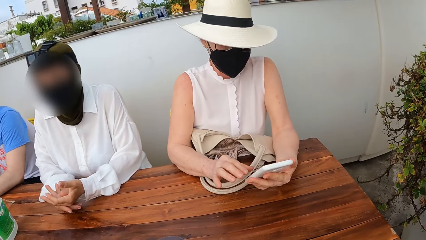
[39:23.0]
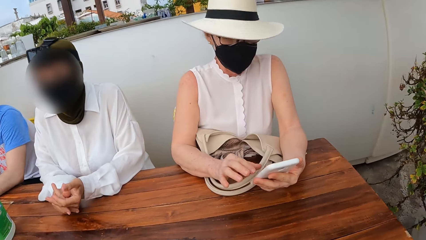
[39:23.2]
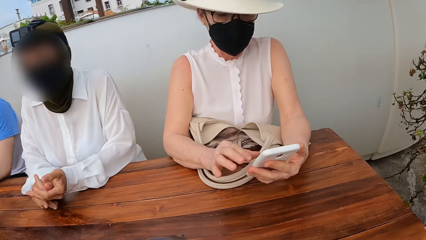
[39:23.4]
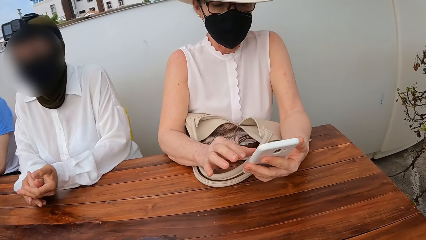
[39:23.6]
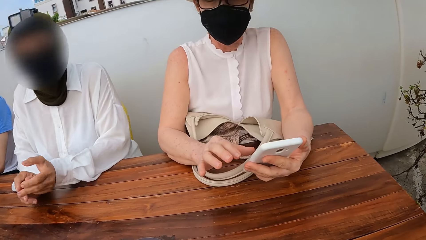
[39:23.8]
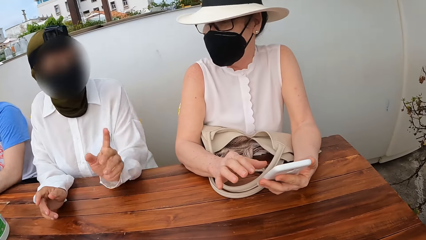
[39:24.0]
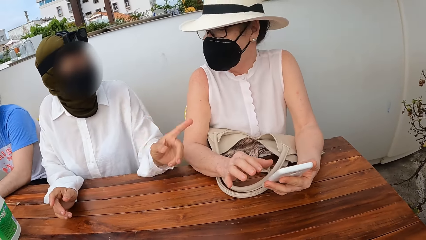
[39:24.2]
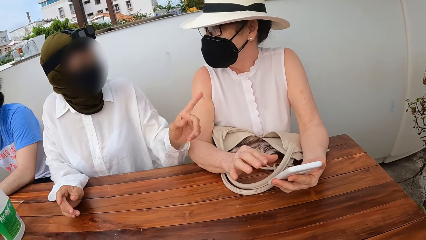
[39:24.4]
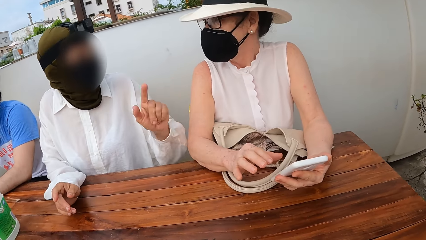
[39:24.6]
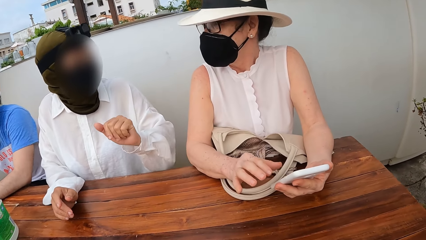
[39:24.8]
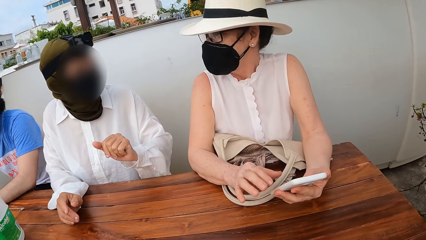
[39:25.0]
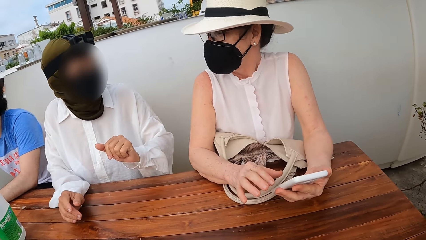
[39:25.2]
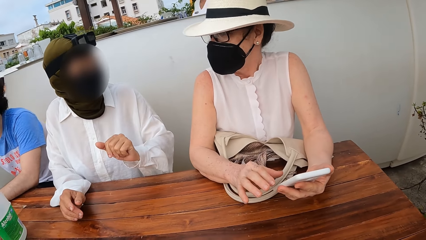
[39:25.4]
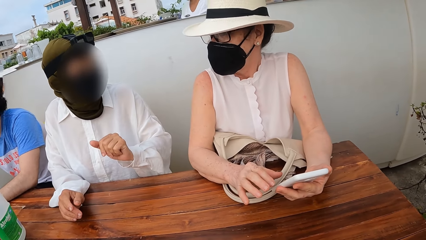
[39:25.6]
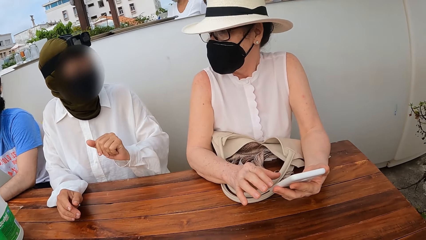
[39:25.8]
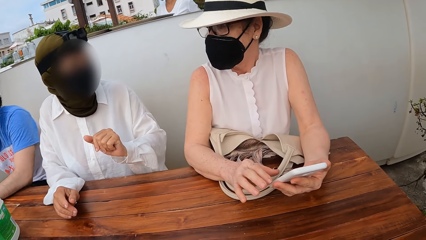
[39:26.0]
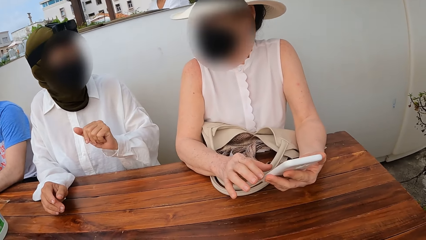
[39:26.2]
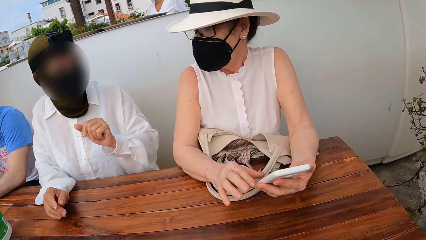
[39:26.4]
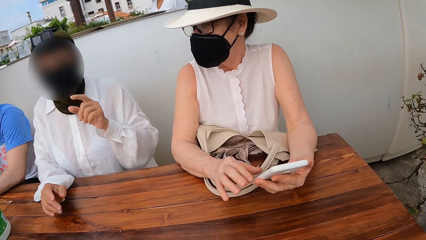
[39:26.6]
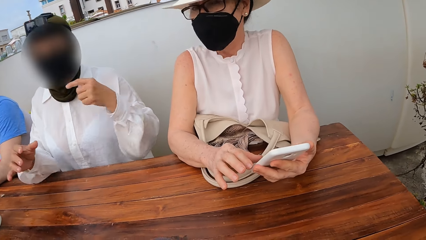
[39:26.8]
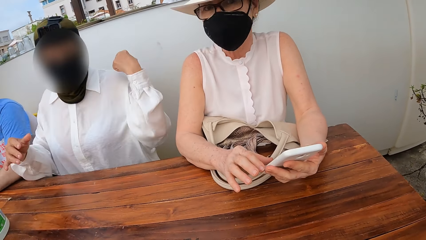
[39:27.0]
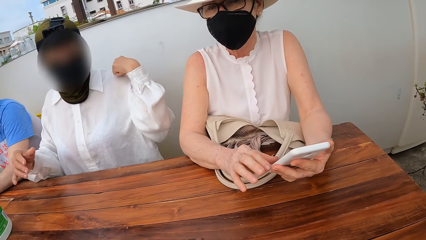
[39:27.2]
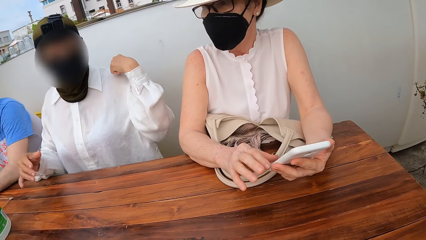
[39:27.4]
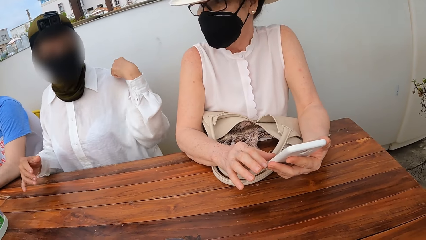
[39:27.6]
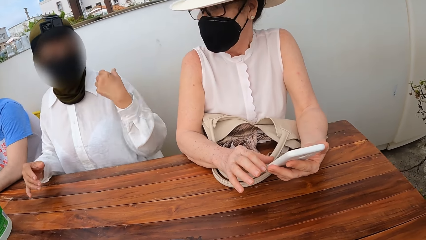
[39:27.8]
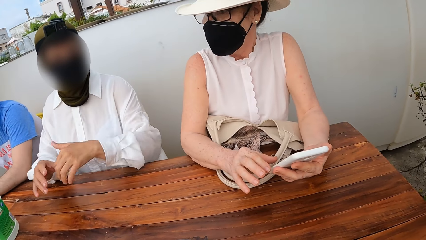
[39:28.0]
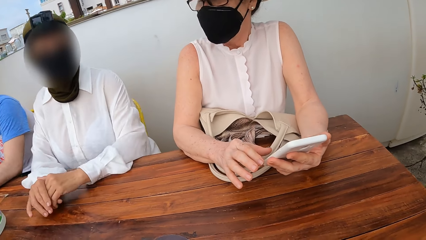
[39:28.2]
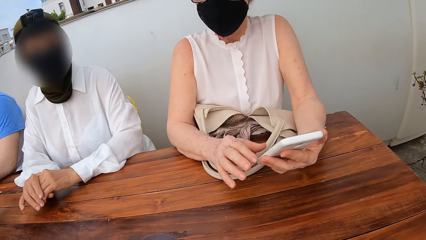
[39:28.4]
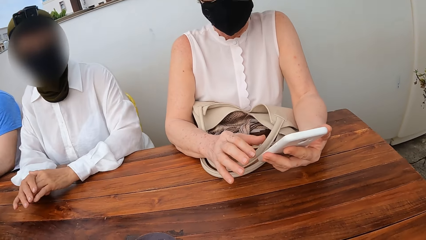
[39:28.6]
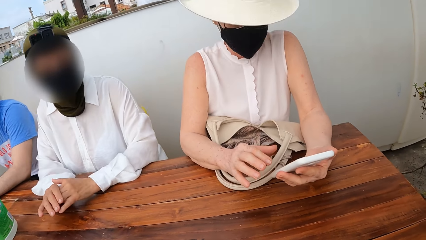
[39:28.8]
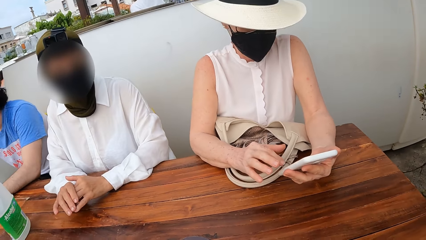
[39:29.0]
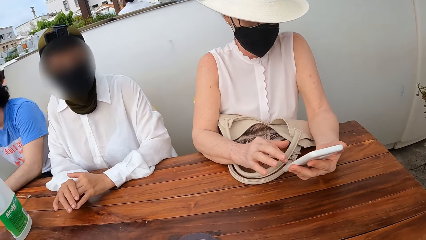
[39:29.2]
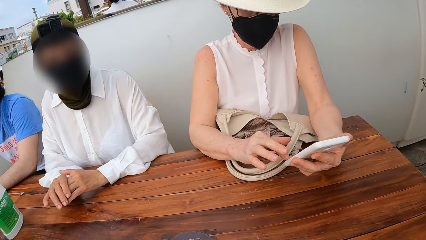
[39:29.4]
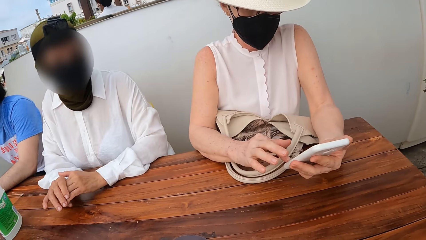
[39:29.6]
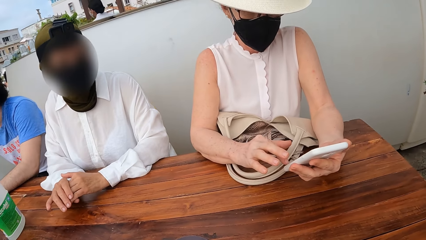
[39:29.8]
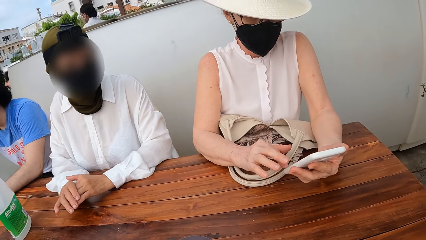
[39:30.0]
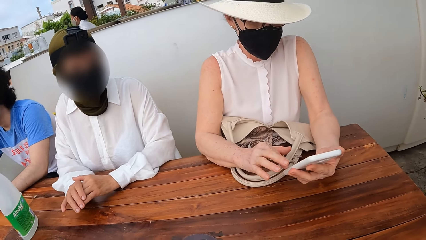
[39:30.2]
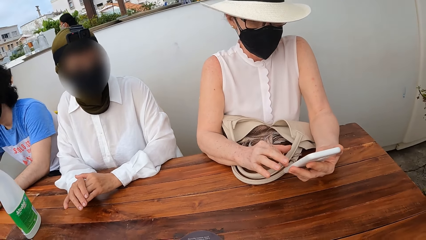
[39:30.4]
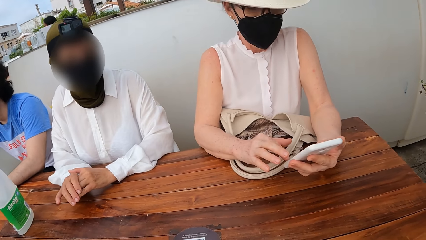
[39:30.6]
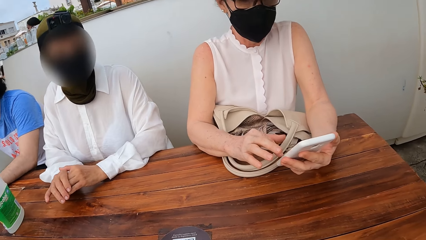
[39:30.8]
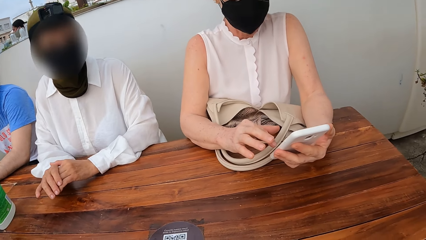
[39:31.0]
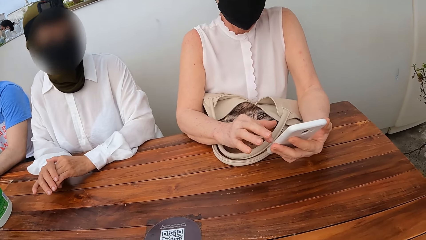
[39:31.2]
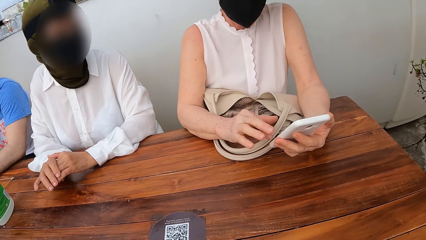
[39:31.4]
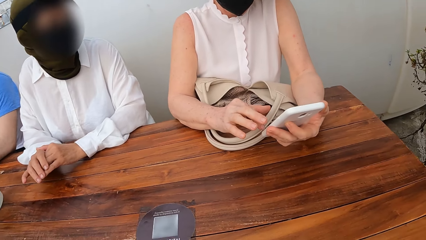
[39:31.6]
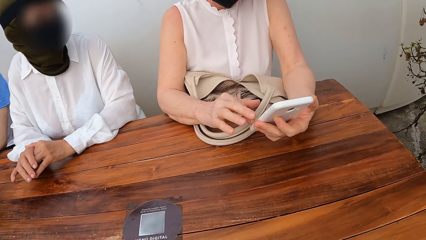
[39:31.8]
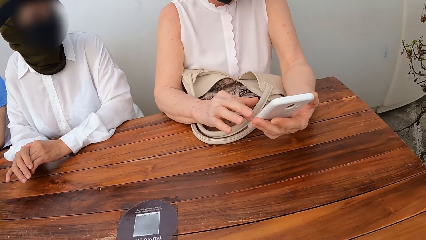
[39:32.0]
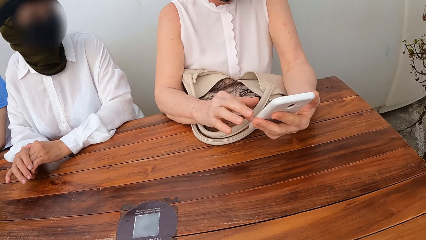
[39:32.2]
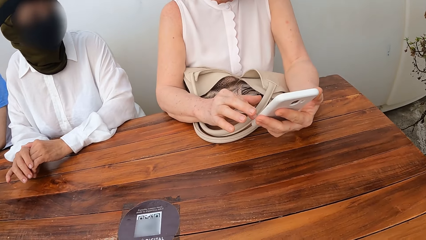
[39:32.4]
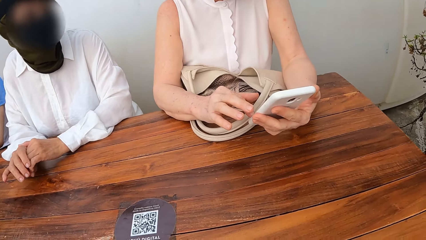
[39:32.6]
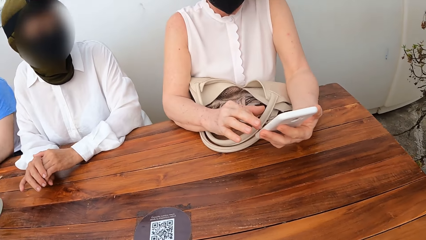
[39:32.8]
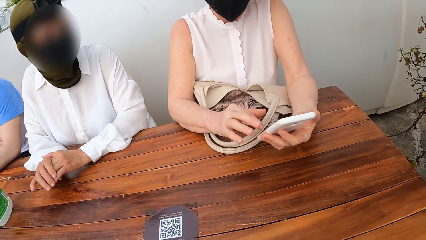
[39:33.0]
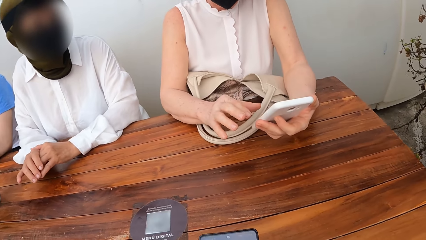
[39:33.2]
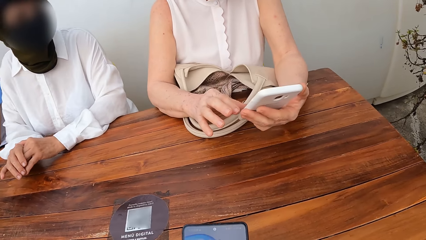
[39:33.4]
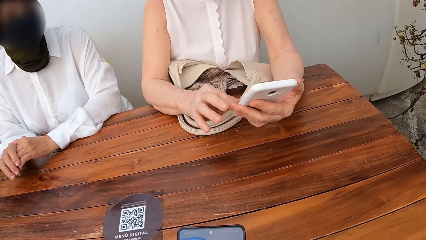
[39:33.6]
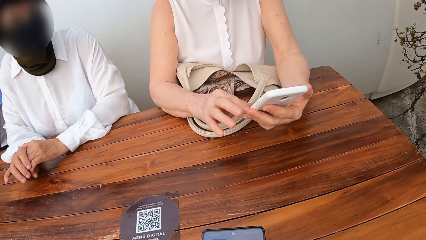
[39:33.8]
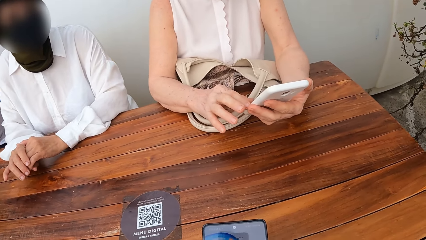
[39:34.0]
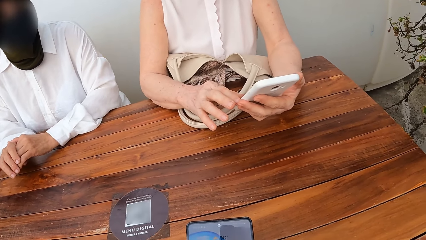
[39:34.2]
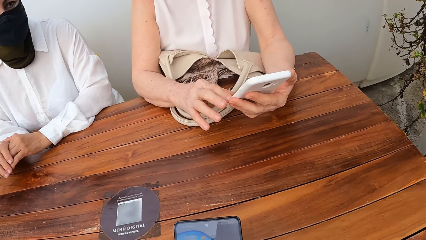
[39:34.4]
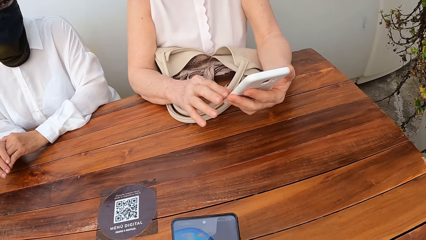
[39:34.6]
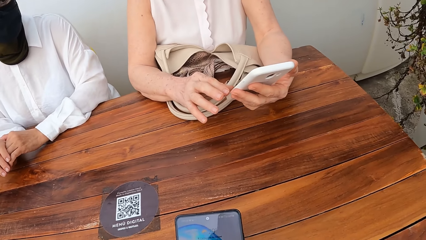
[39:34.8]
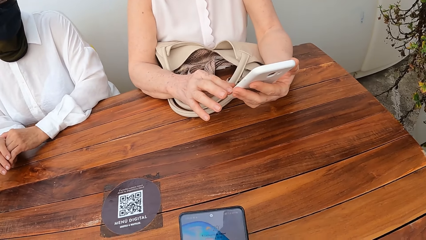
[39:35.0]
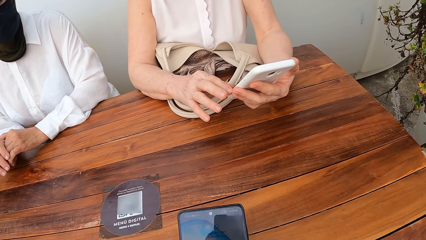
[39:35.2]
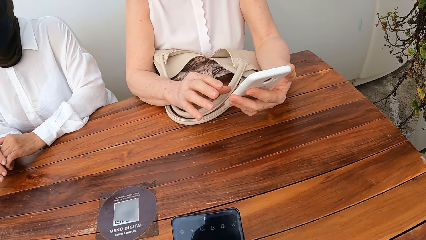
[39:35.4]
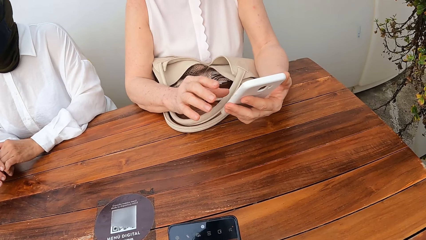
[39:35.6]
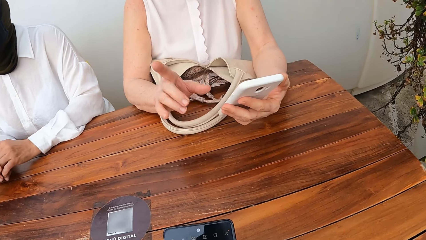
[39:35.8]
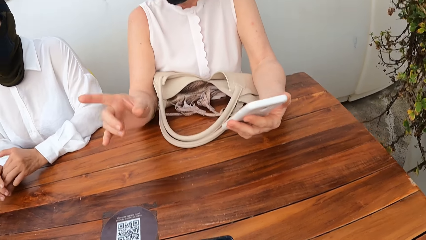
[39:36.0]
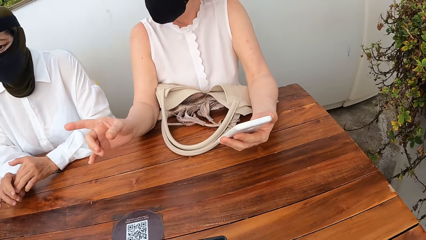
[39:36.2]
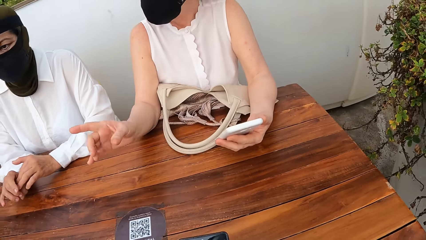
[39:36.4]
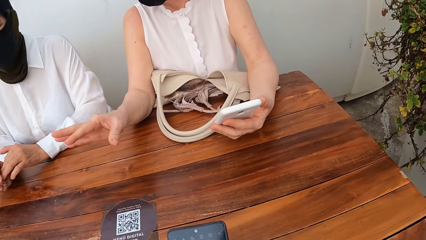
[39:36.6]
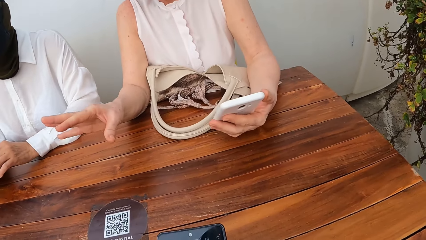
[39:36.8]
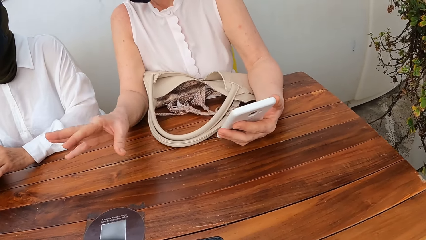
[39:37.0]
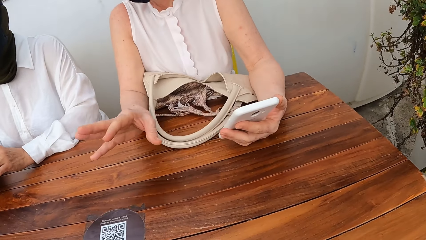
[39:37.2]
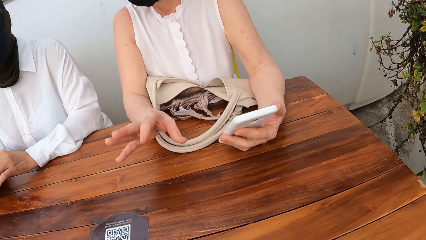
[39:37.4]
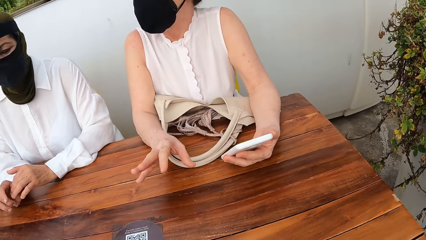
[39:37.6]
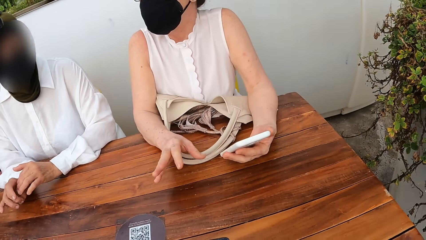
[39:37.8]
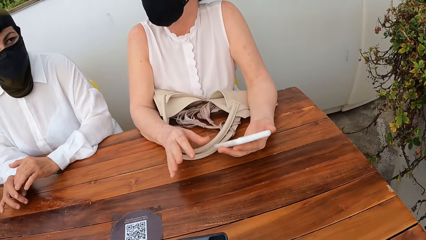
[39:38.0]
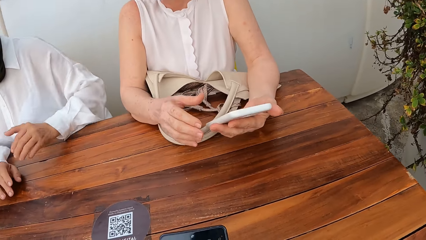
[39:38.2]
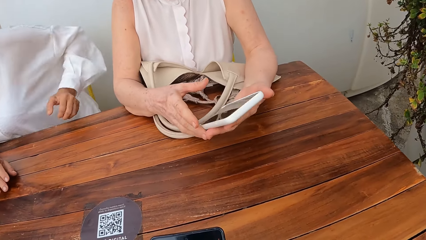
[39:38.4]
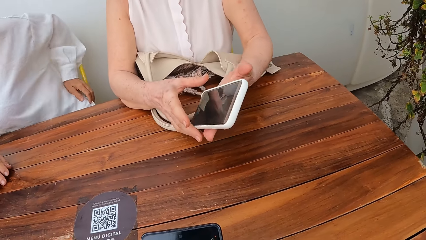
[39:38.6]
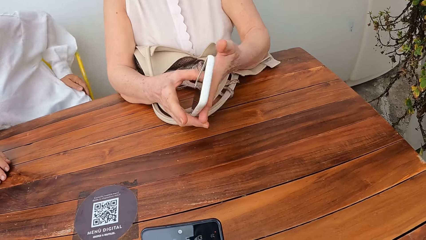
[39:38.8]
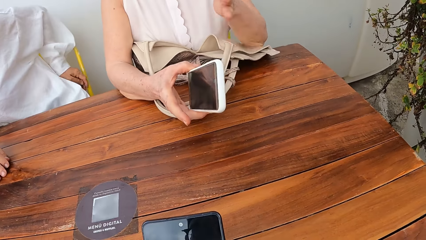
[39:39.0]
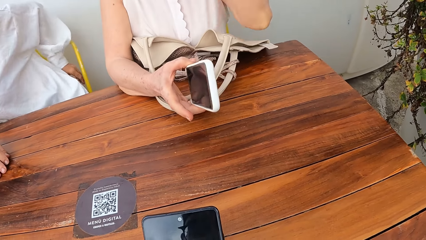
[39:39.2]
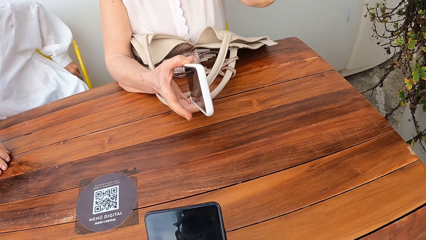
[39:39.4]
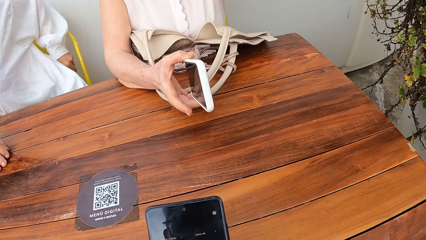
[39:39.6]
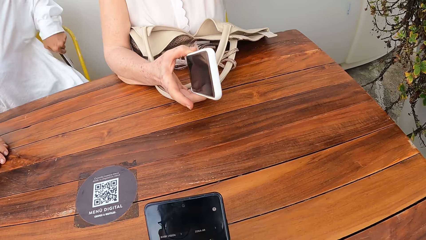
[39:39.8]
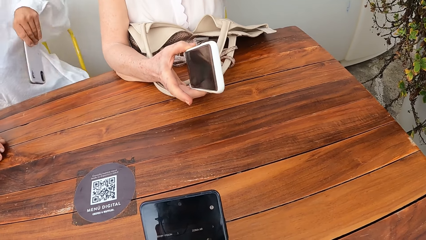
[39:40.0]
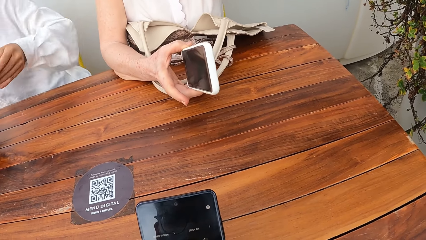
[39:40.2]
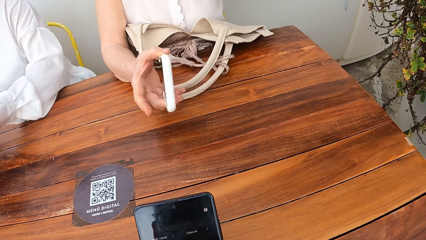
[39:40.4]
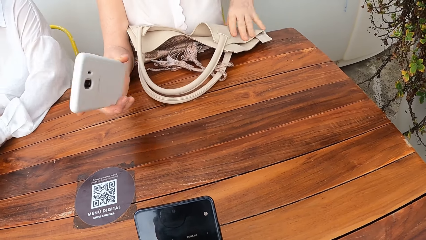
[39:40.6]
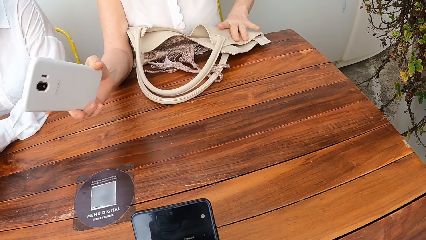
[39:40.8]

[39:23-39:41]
A woman makes gestures. The camera wearer presses the phone. They use the phone.
